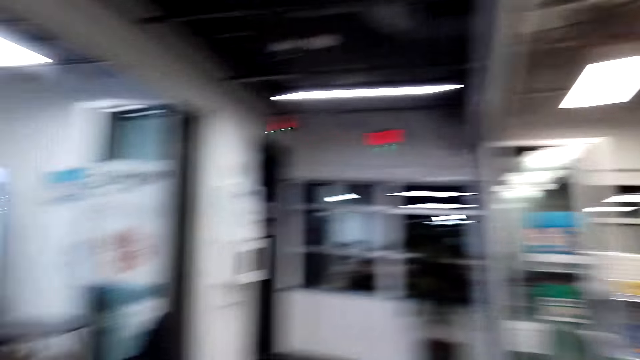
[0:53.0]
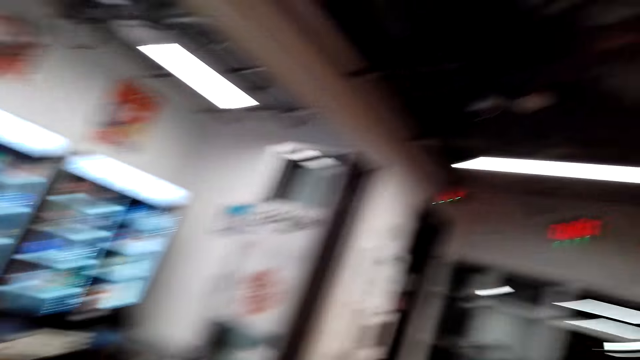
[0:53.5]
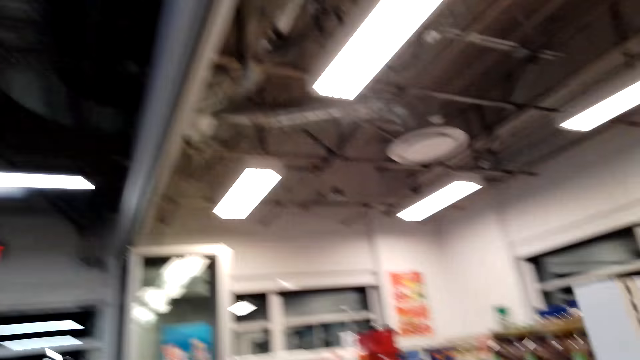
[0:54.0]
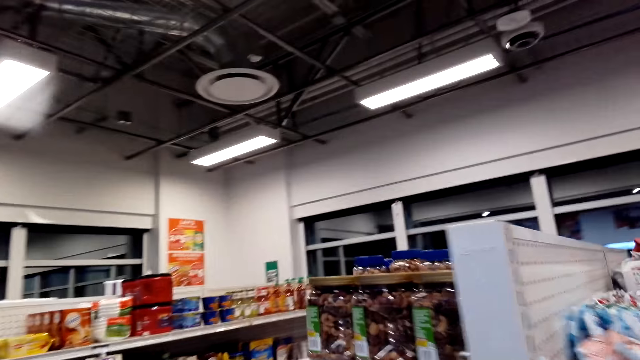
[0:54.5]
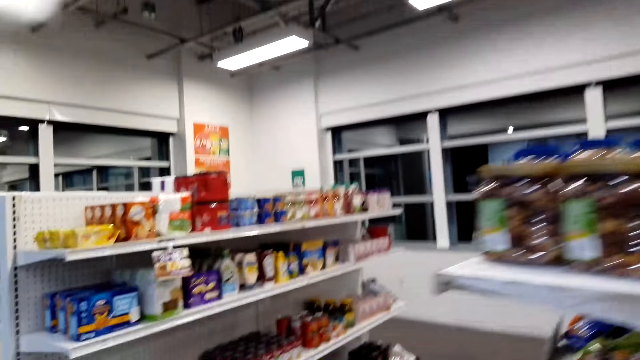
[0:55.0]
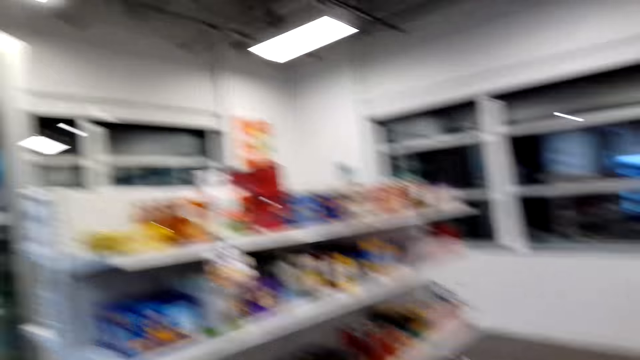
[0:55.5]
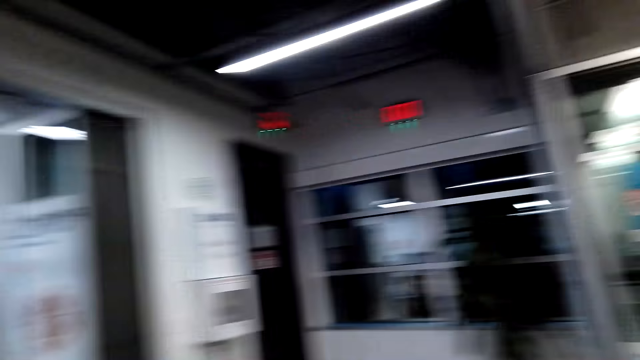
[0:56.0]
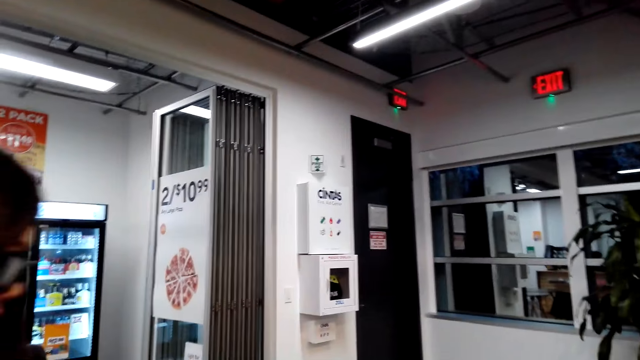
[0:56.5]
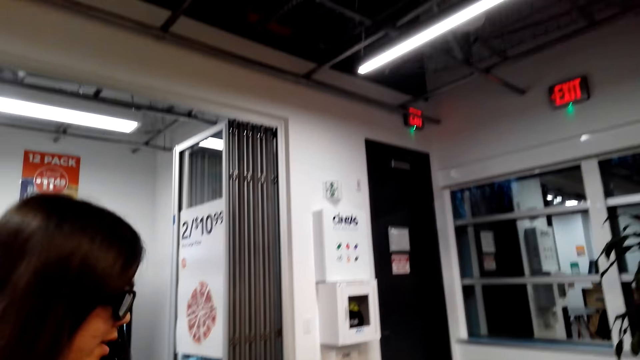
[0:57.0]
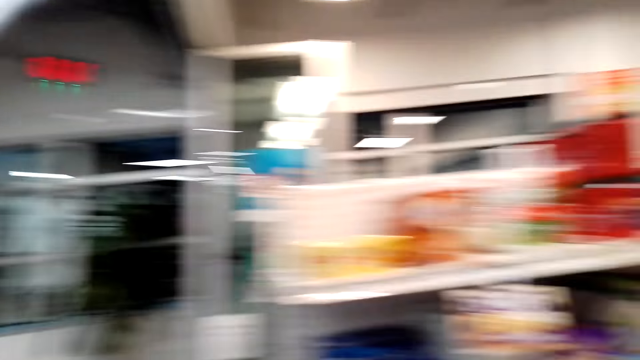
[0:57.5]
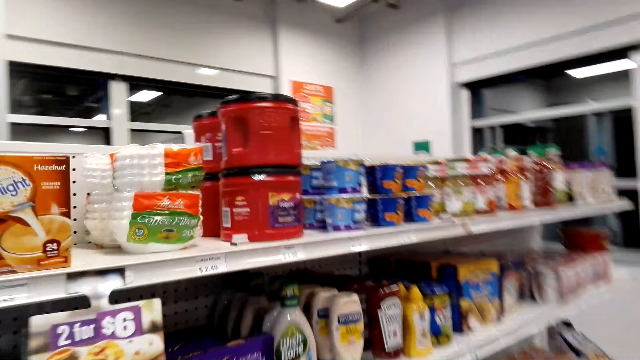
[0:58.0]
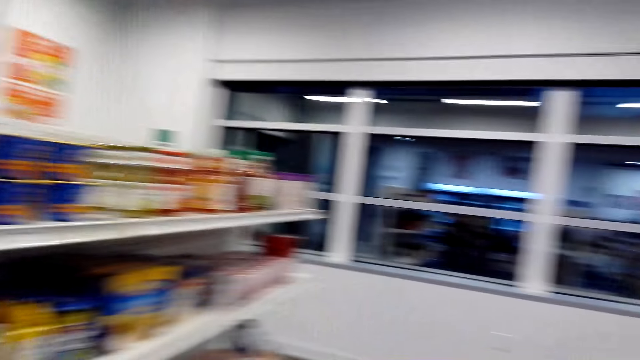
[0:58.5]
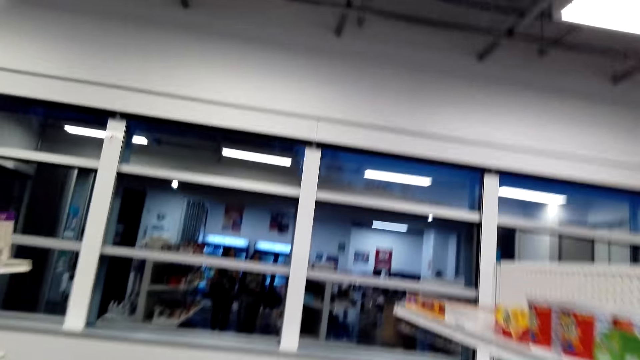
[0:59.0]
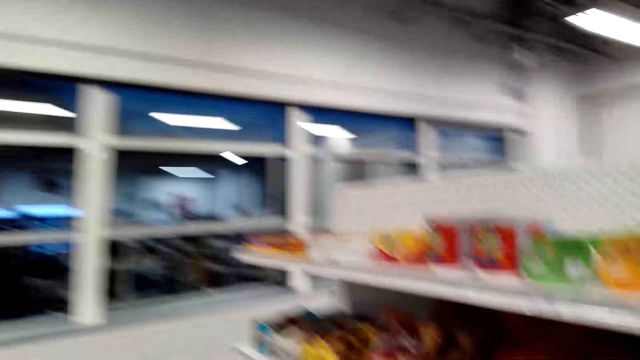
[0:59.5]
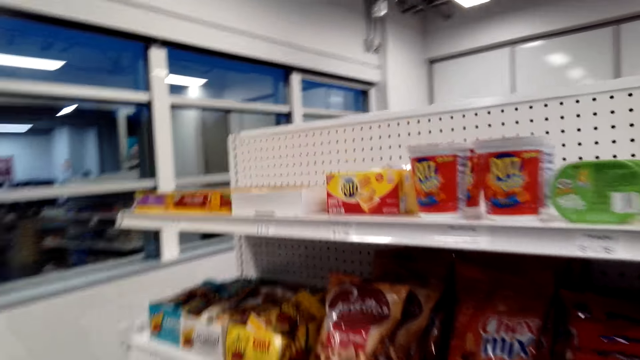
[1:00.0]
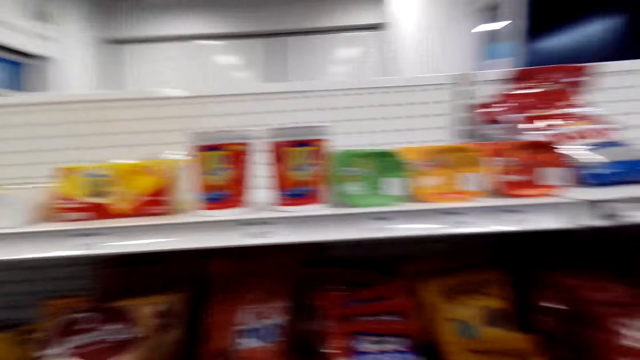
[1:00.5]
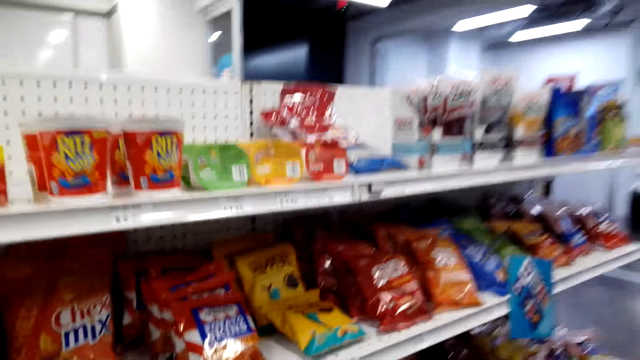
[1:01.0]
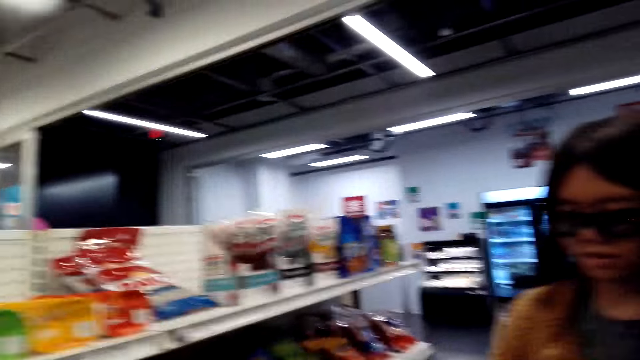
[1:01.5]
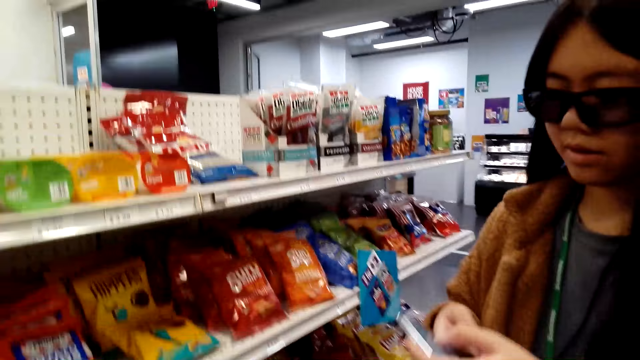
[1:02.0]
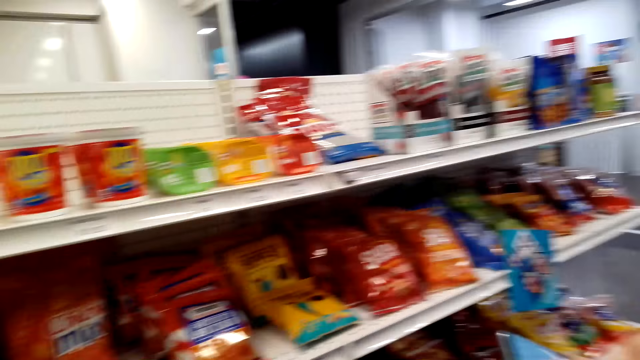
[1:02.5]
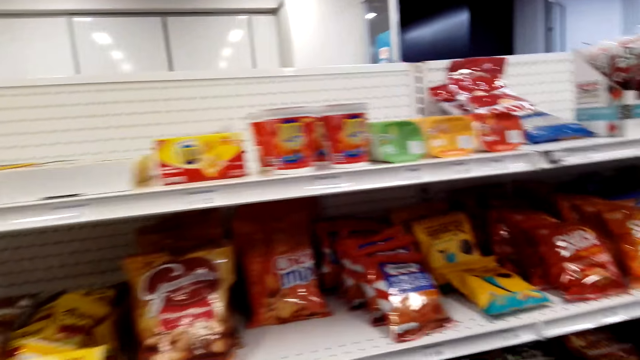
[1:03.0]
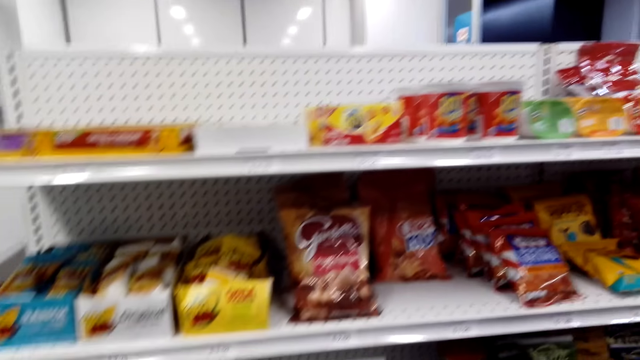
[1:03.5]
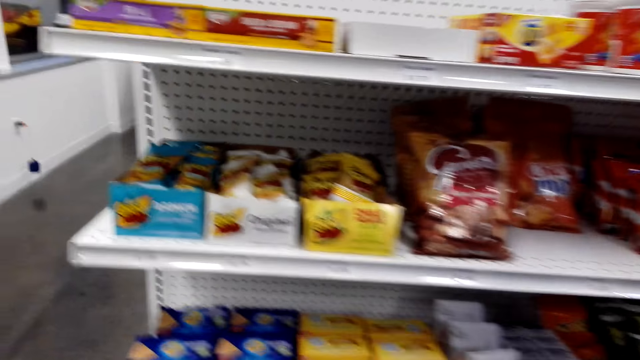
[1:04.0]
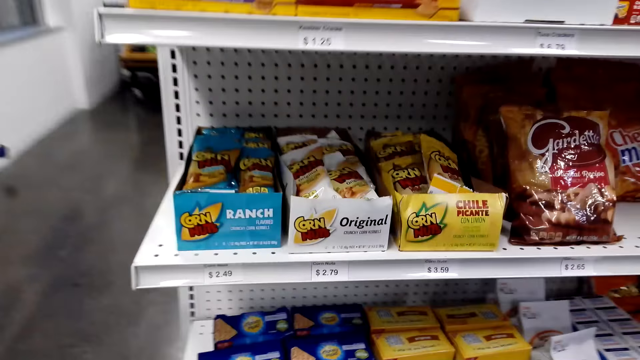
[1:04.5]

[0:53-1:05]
The camera wearer walks around the store. A woman moves around. The camera wearer dialogues with the woman. They look around the store shelf. They dialogue with the woman. The woman uses a phone.

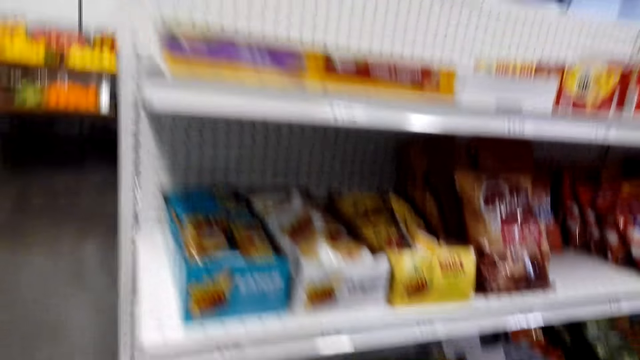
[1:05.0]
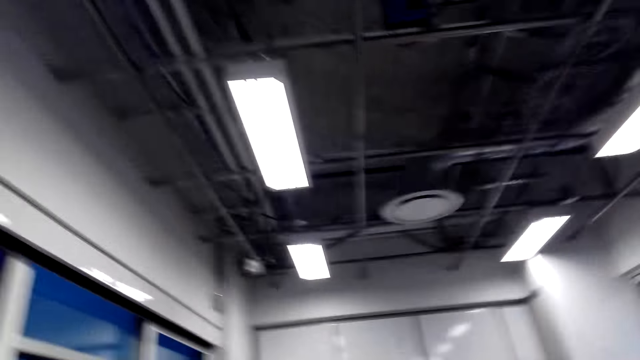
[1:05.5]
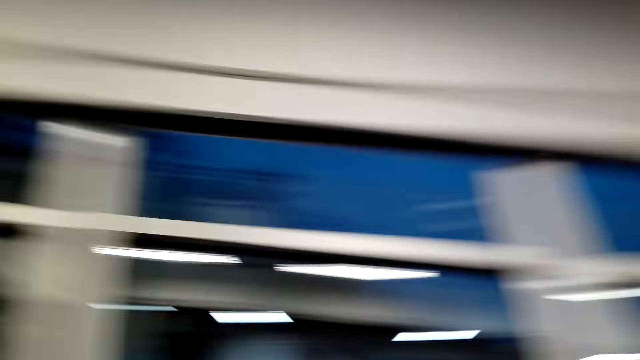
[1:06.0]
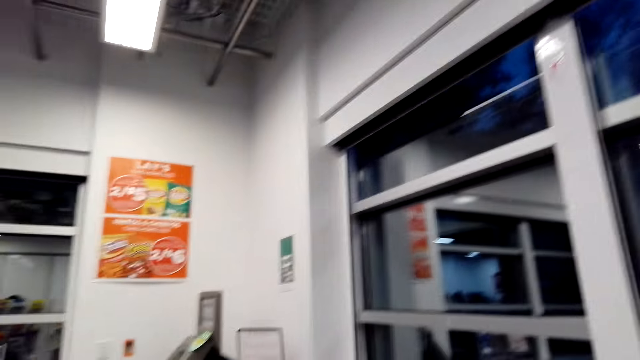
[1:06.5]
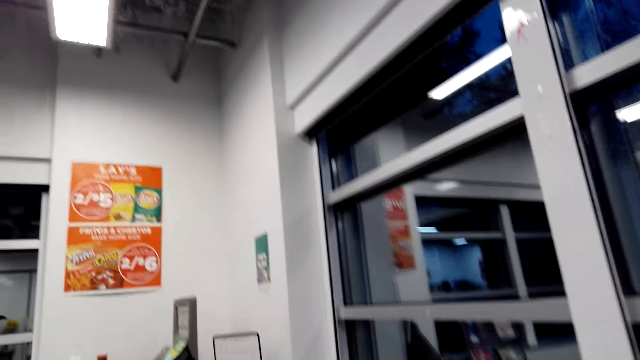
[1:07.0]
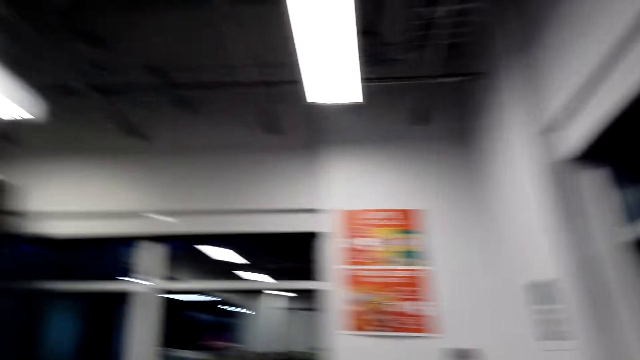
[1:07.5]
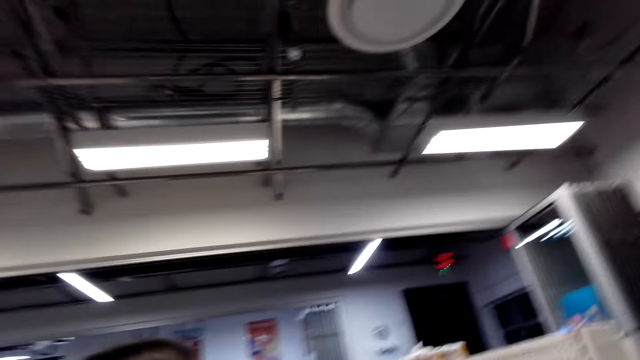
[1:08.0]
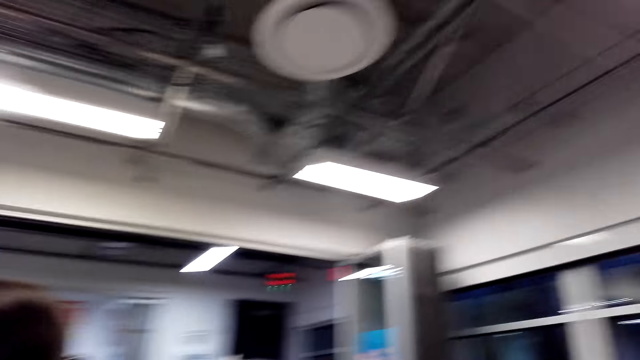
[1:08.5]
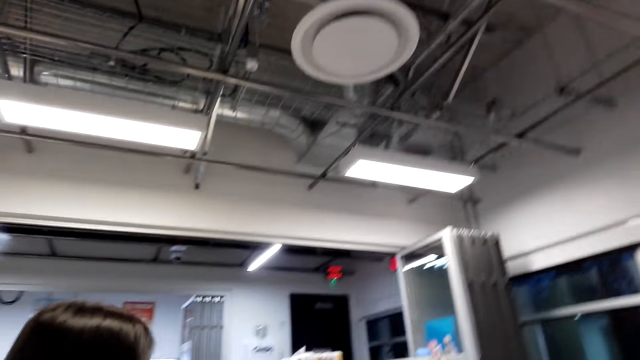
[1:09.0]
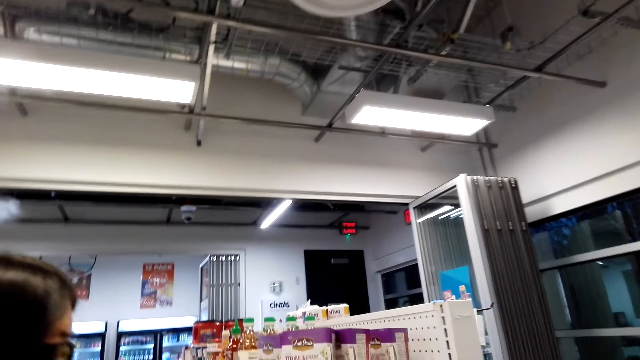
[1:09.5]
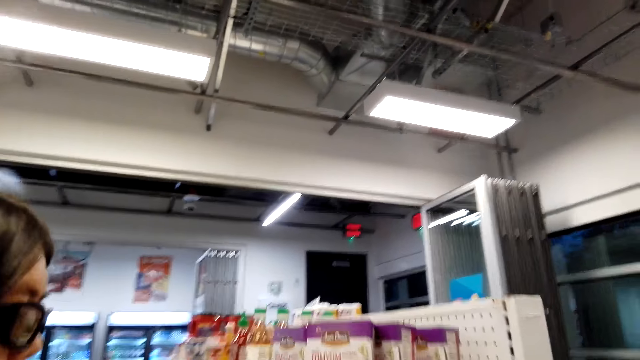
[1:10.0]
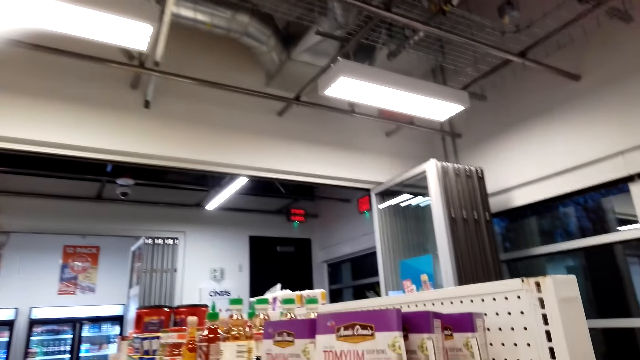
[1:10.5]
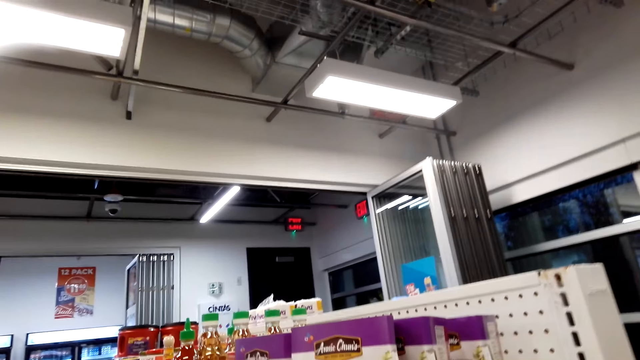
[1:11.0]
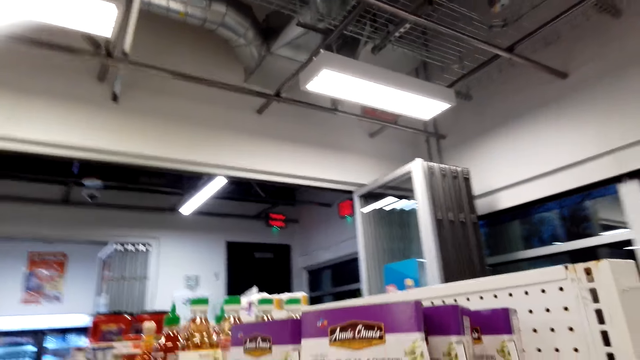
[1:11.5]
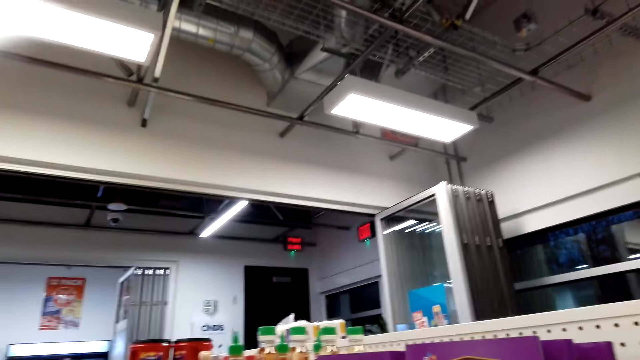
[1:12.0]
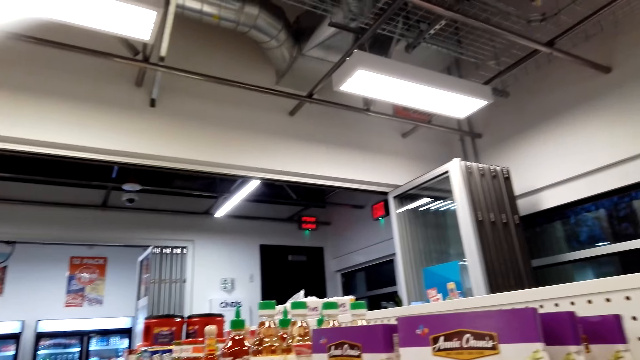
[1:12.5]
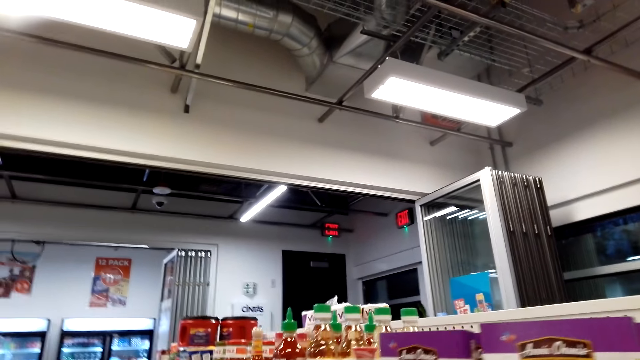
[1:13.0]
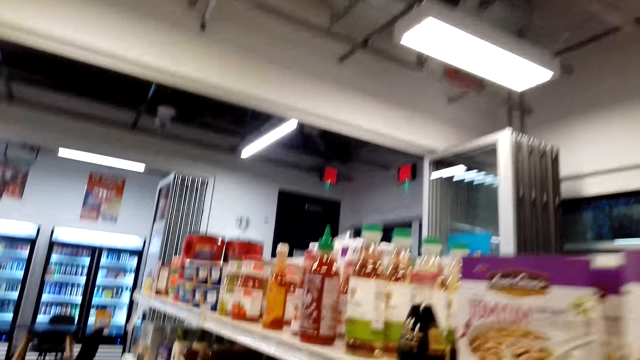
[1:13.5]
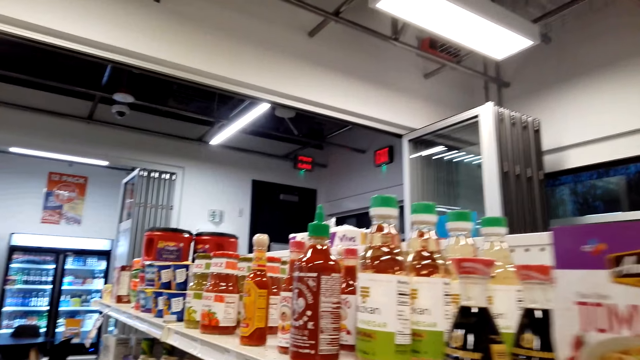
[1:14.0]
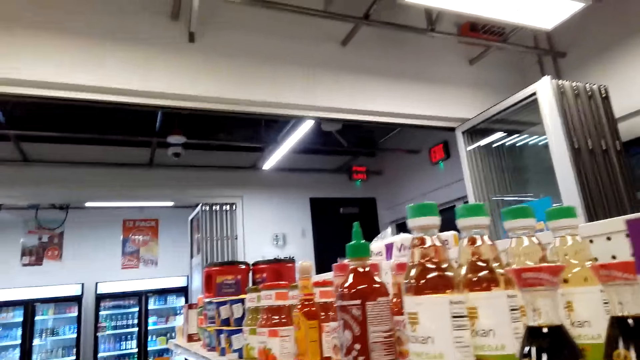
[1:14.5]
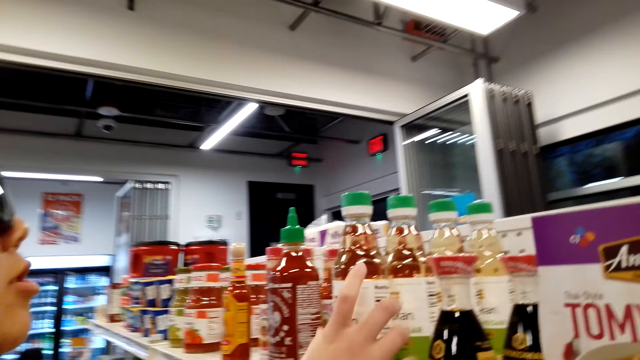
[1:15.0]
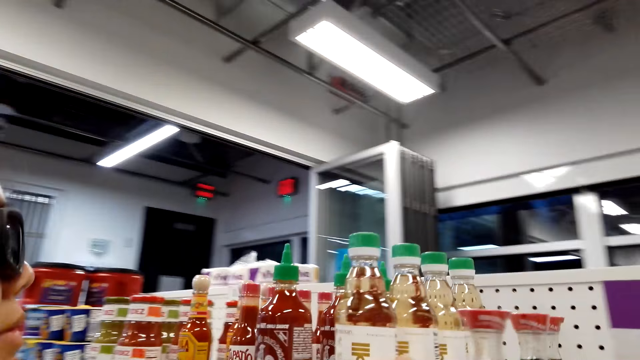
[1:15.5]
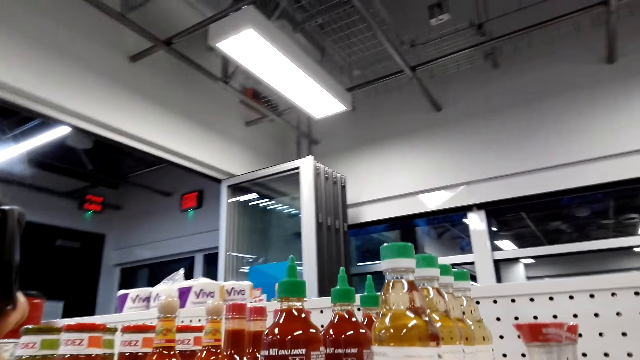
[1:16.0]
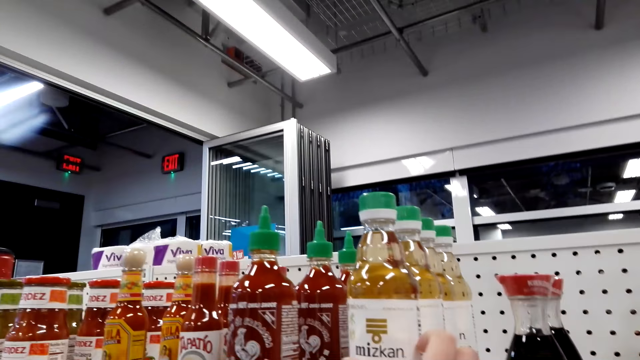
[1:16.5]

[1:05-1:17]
The camera wearer walks around the store shelf and looks around the store shelf. A woman moves around. The camera wearer dialogues with the woman. They look around the store shelf. They dialogue with the woman.
